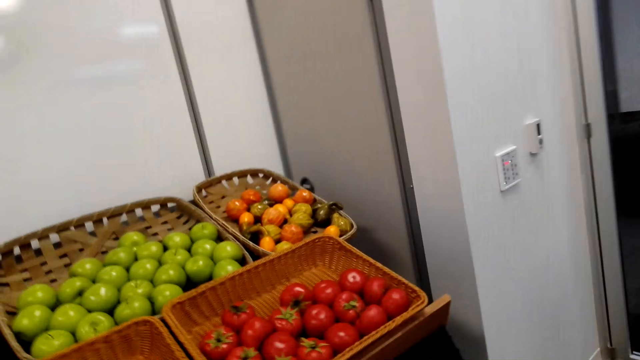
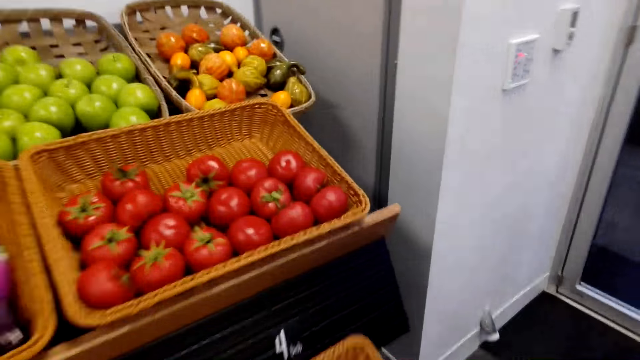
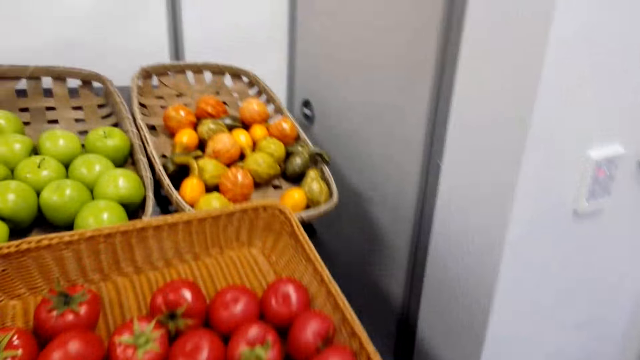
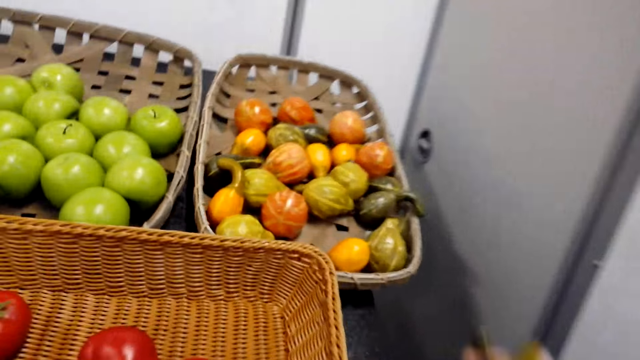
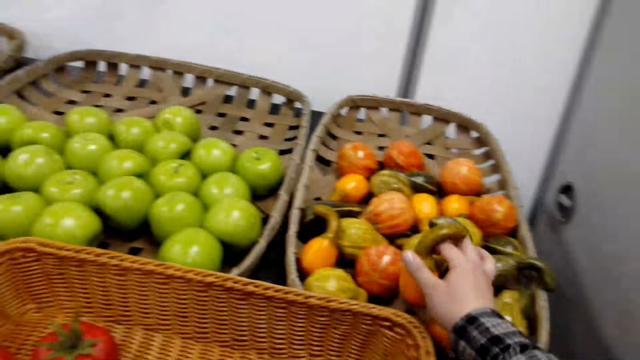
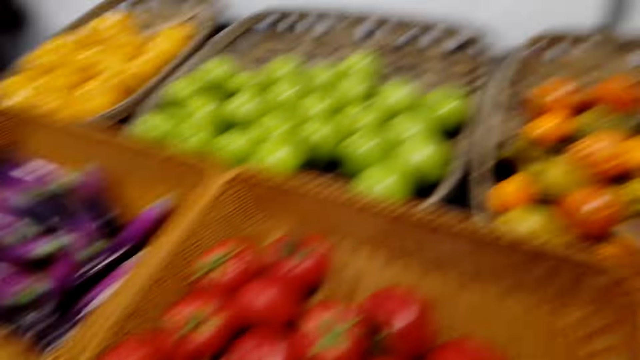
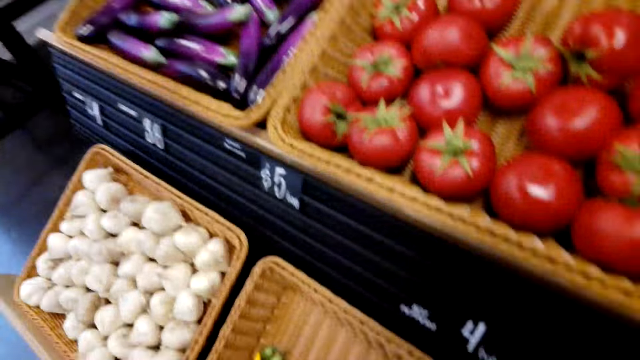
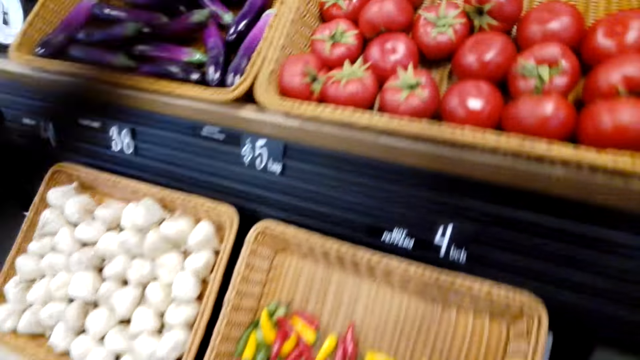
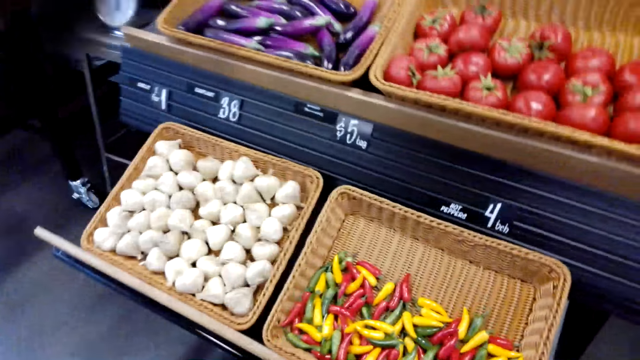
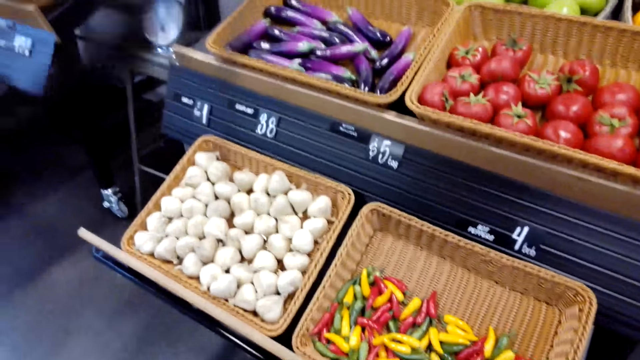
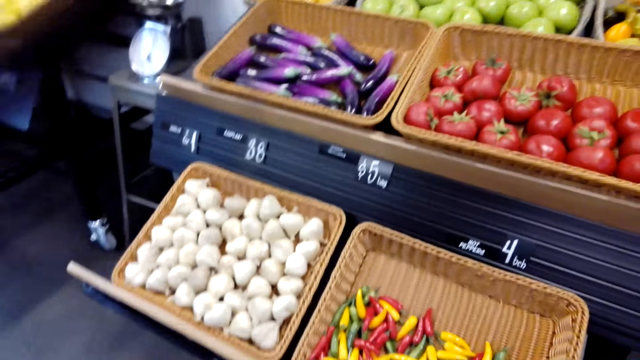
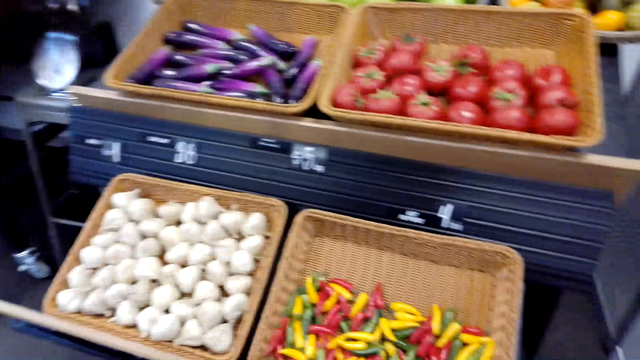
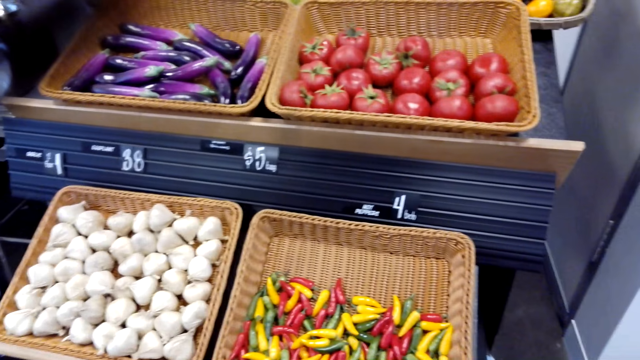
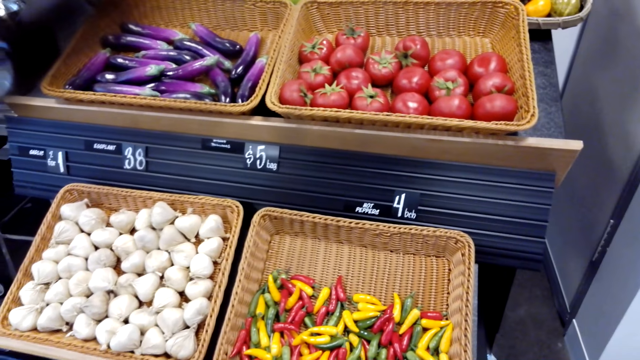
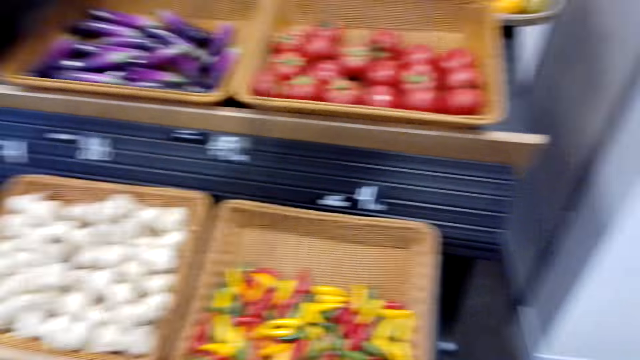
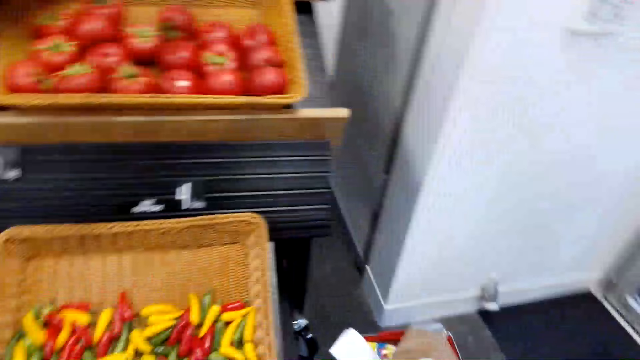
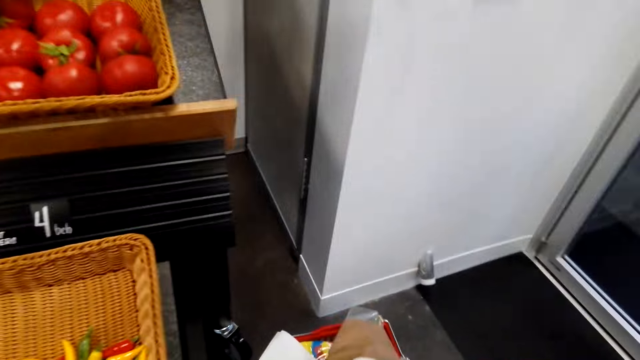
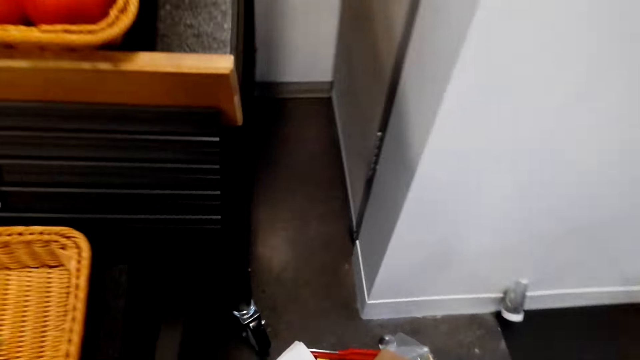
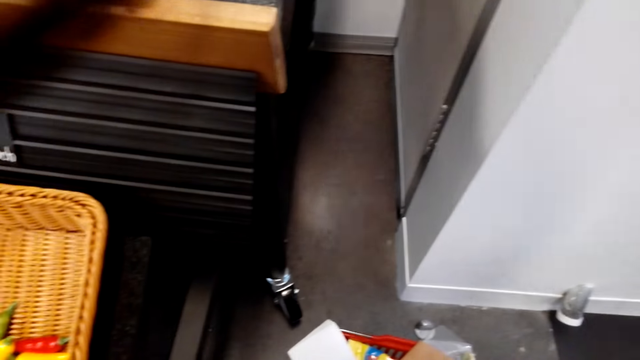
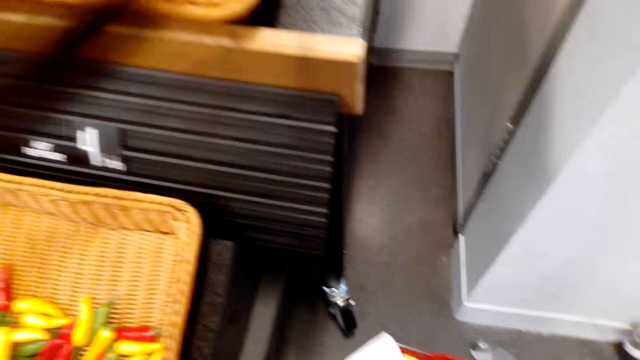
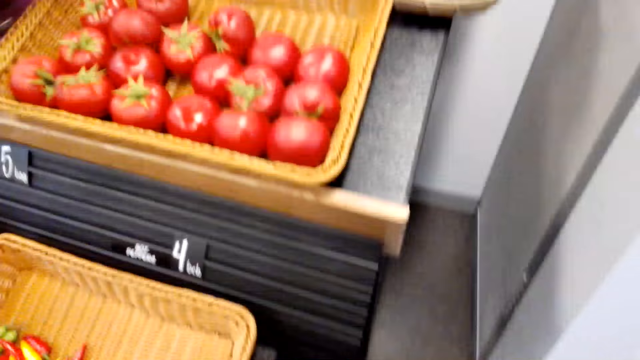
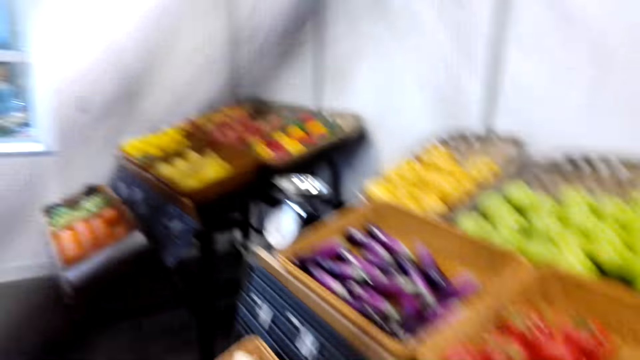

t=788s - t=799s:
The camera wearer puts down fruits on a shelf. They place the kiwi in the basket. They look at the groceries. They look at the shopping basket.

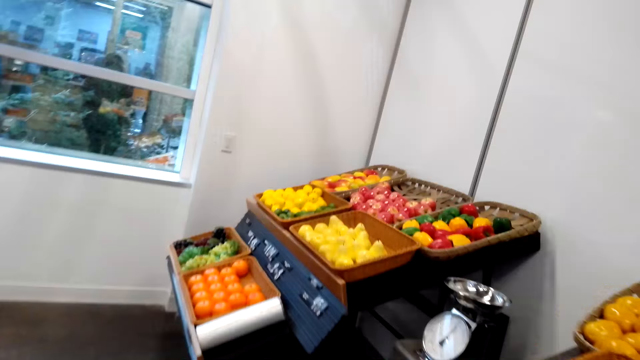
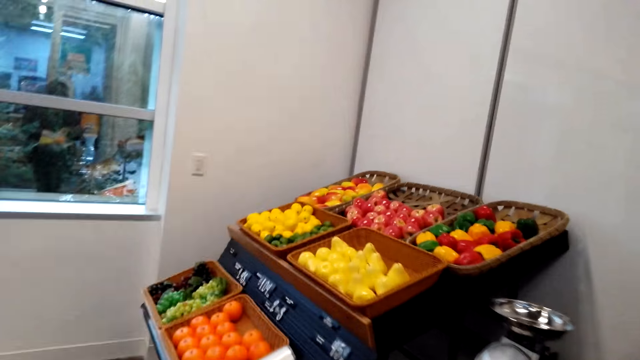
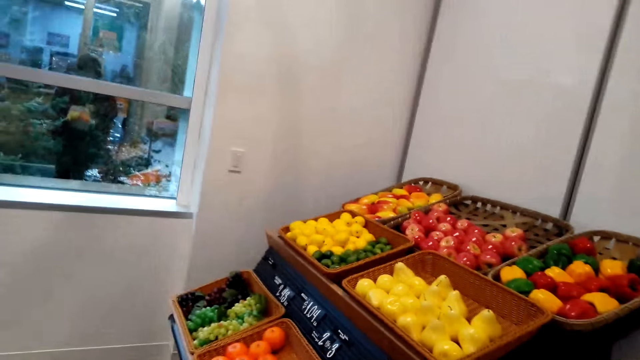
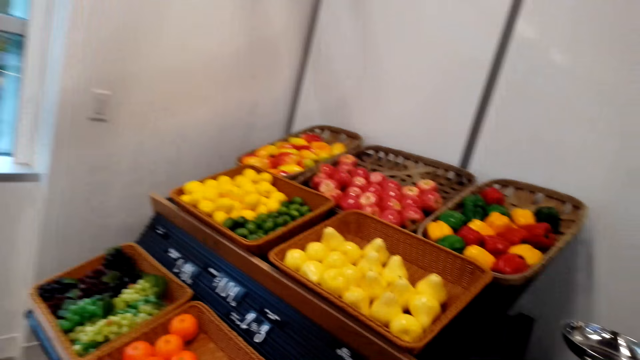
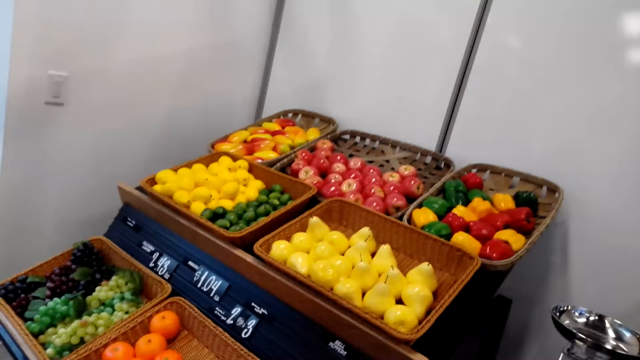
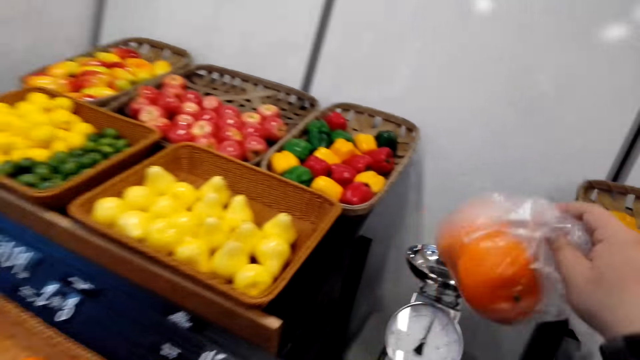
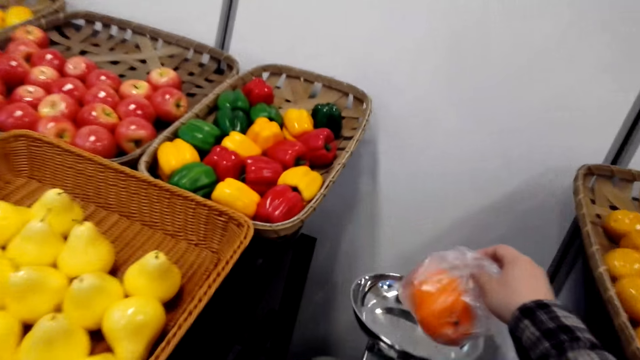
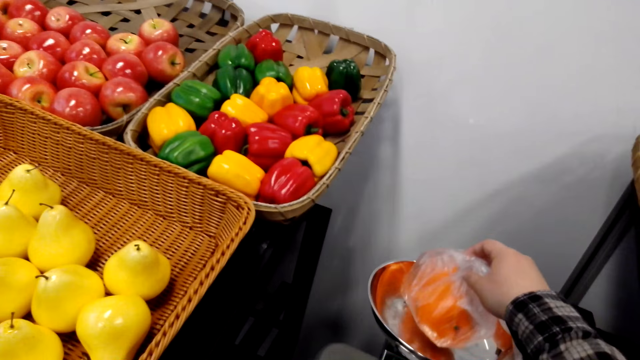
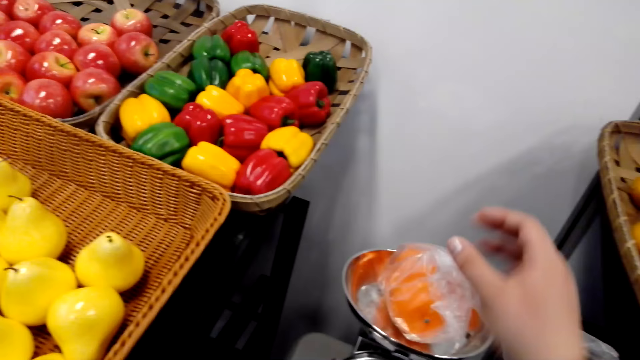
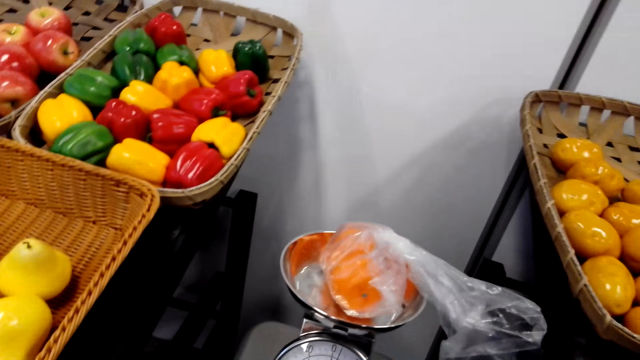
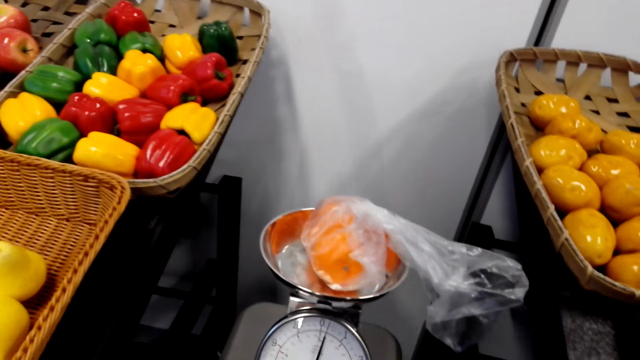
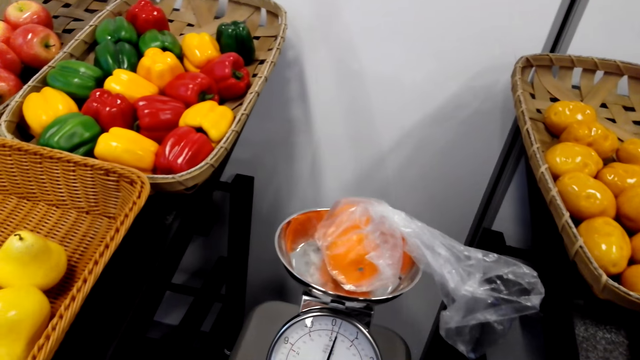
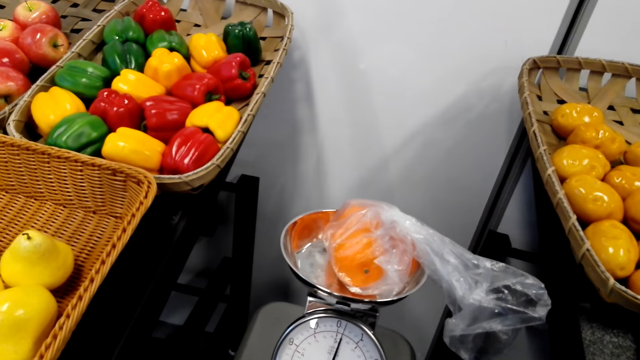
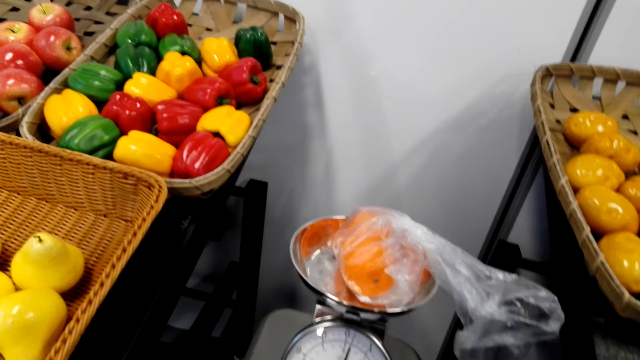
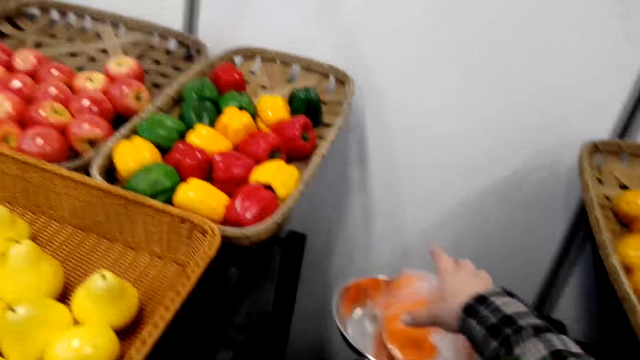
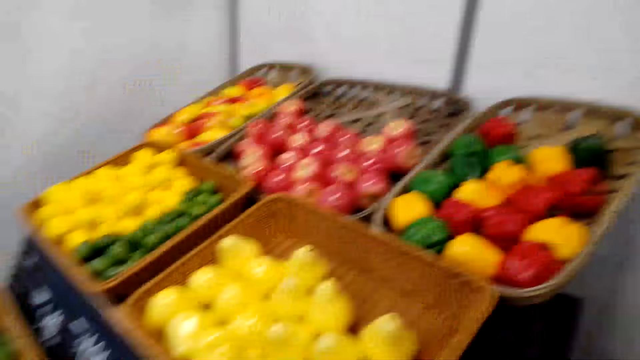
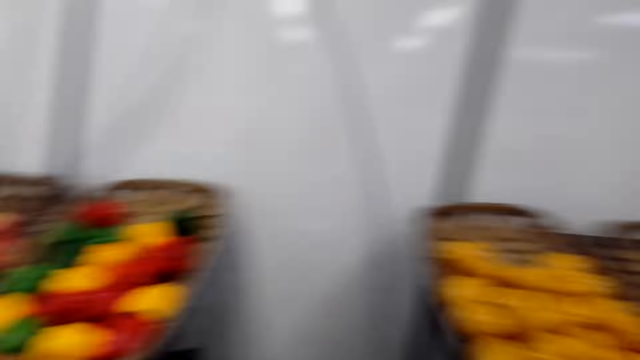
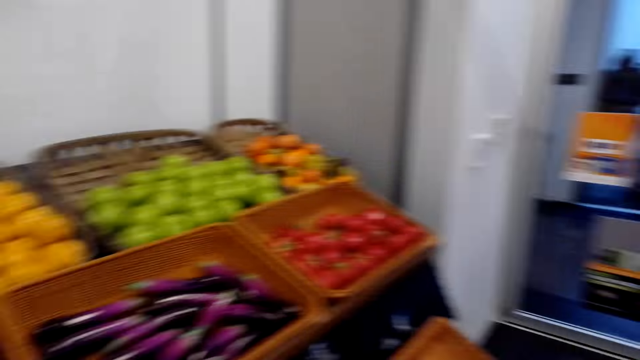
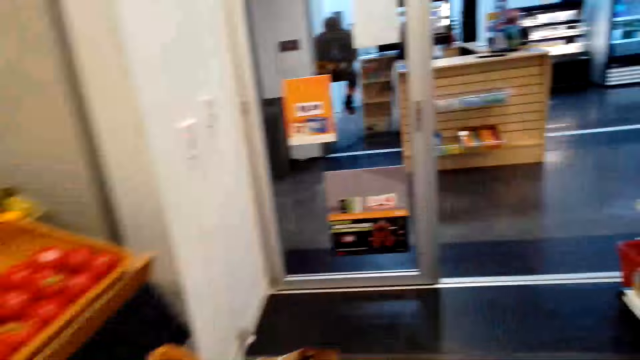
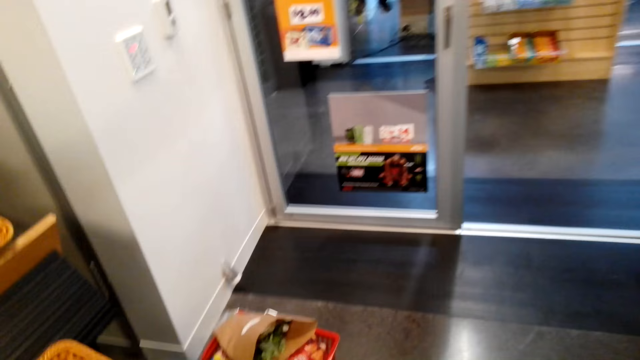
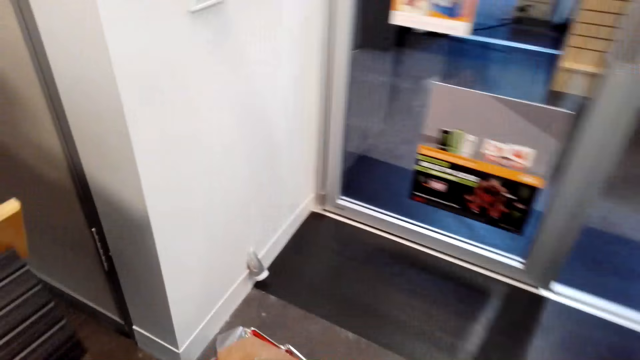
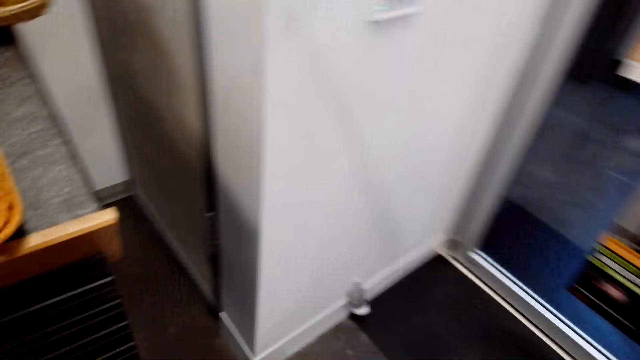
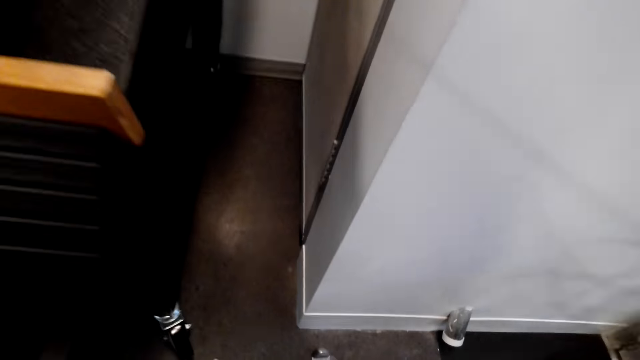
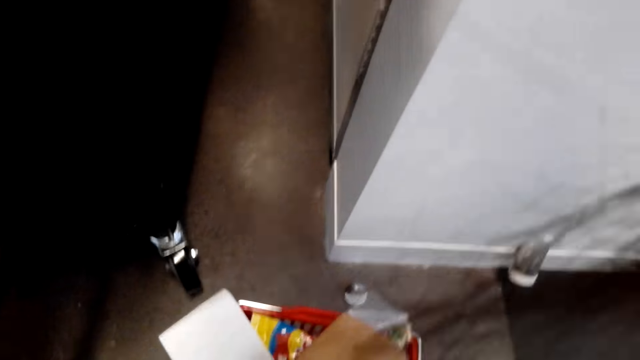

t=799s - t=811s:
The camera wearer walks around the grocery area. They place the oranges in the weighing scale. They pick the oranges from the weighing scale. They look at the groceries.
